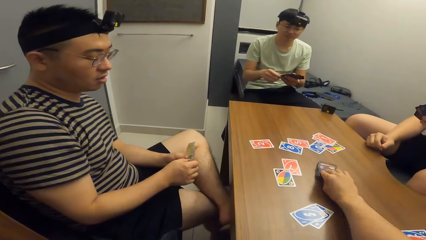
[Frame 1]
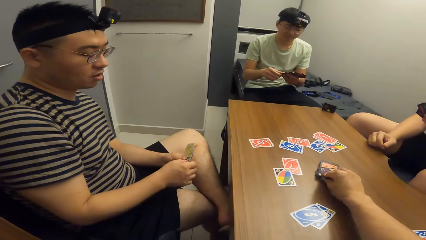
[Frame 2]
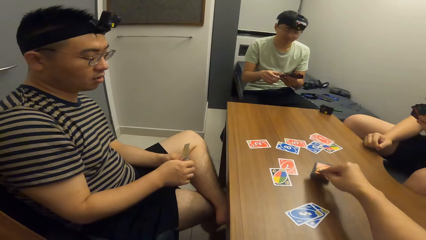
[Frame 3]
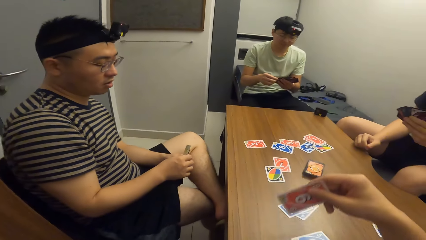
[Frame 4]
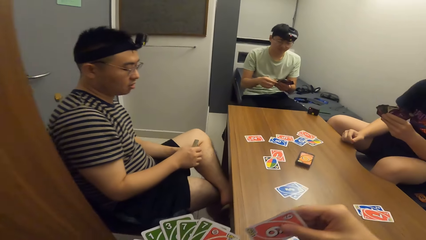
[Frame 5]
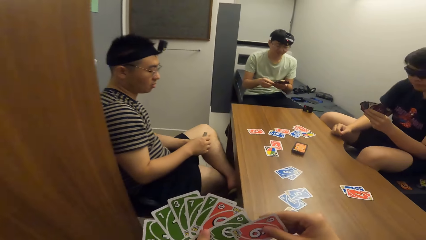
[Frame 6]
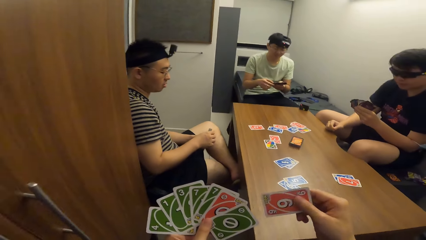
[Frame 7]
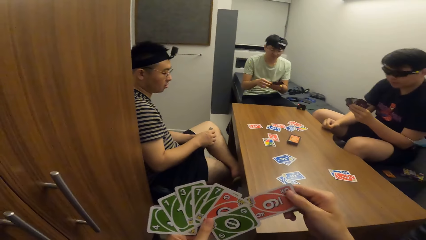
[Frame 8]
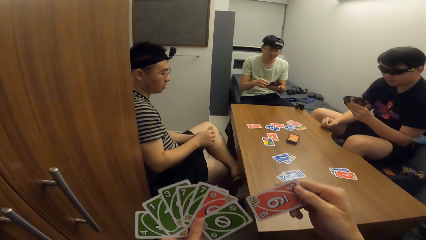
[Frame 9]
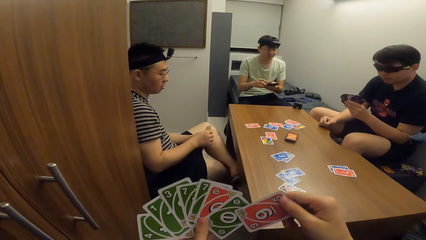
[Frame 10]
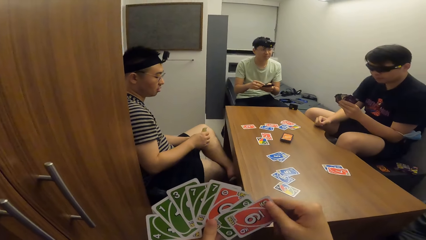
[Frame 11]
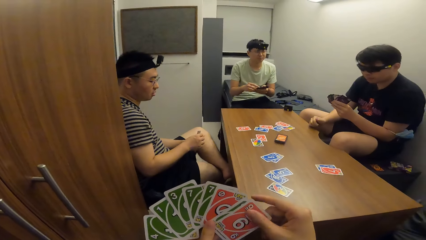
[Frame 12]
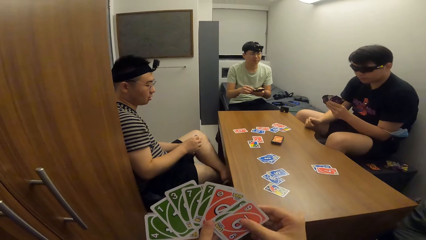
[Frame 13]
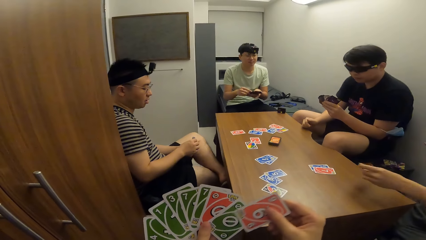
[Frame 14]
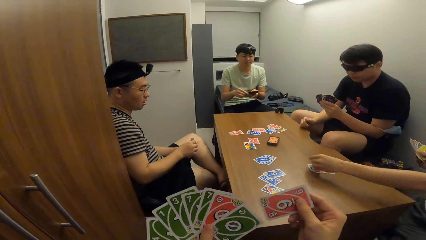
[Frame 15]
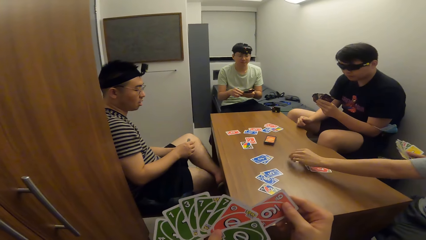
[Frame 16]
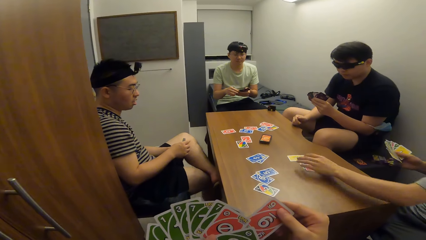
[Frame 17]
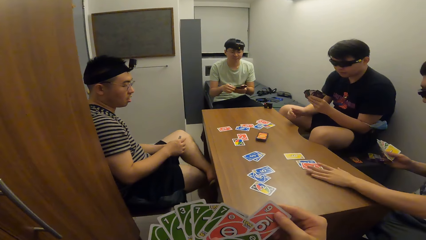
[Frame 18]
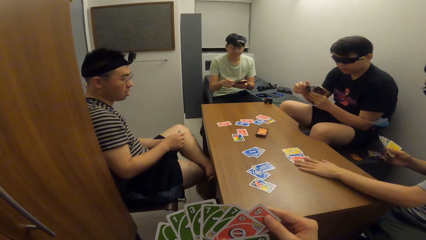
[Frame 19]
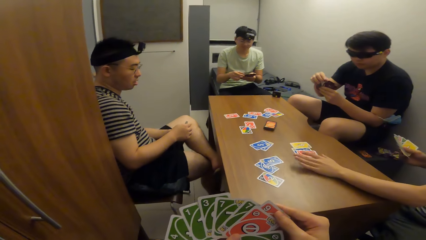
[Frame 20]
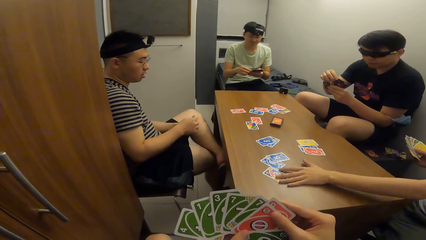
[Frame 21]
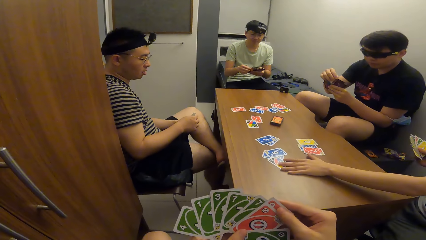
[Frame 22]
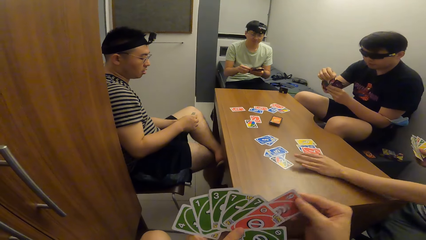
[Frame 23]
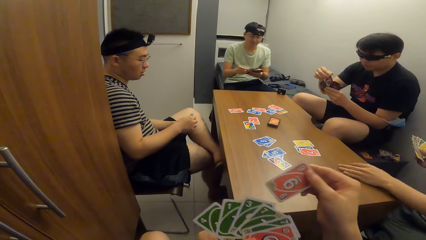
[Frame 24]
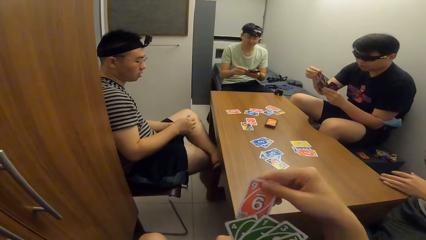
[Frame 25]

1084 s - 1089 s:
The camera wearer picks a card from the deck of cards on the table. A man plays a card on the table with his left hand and adjusts the cards on the table with his left hand.

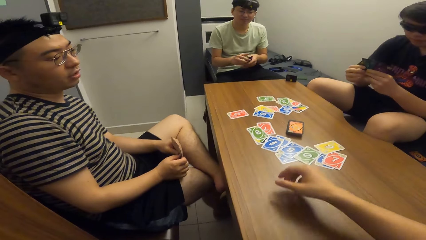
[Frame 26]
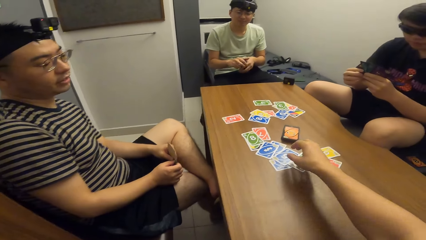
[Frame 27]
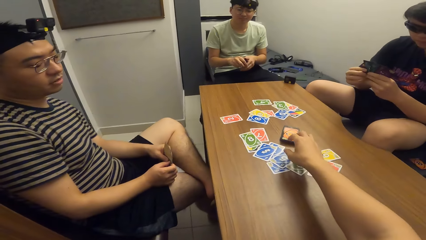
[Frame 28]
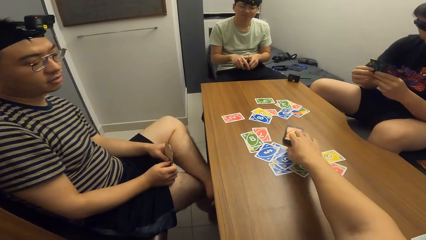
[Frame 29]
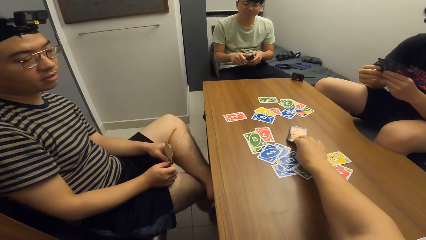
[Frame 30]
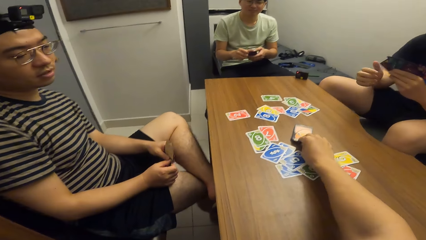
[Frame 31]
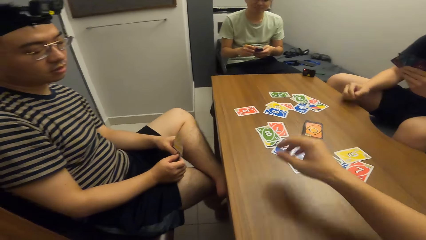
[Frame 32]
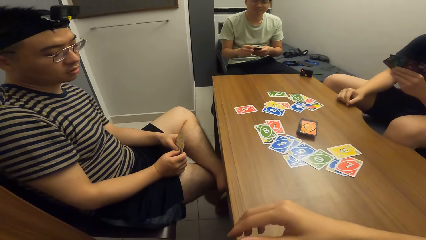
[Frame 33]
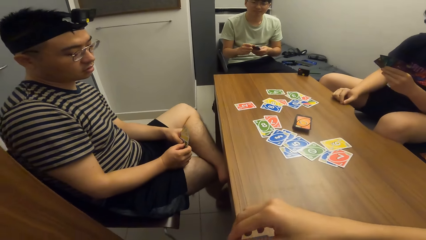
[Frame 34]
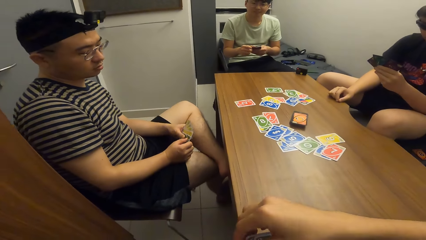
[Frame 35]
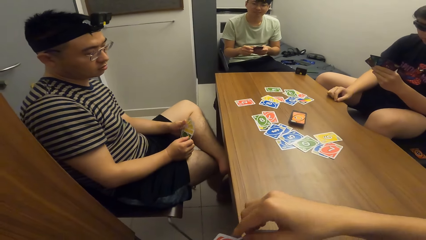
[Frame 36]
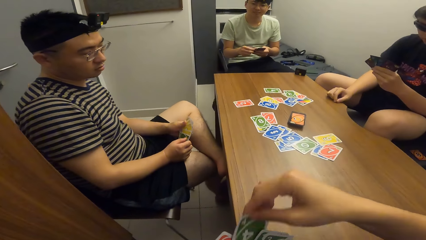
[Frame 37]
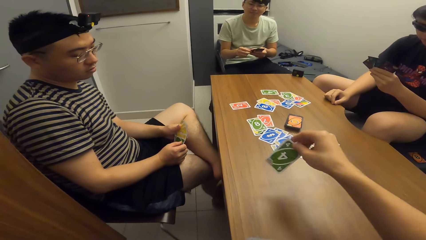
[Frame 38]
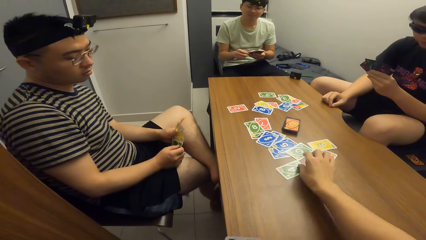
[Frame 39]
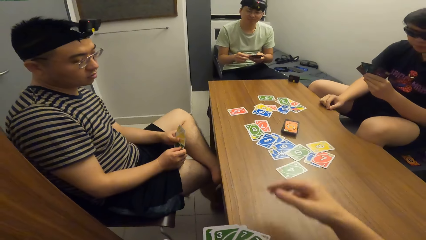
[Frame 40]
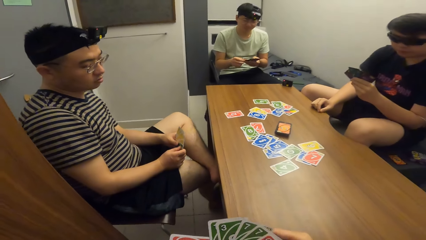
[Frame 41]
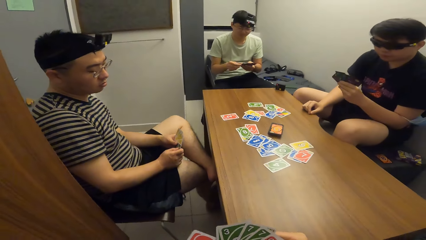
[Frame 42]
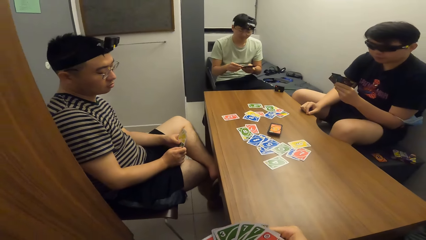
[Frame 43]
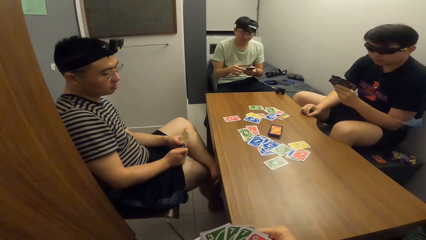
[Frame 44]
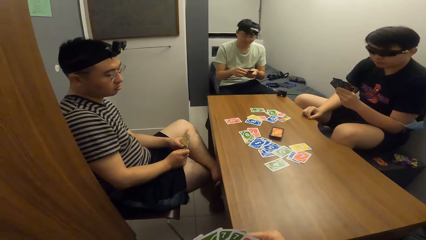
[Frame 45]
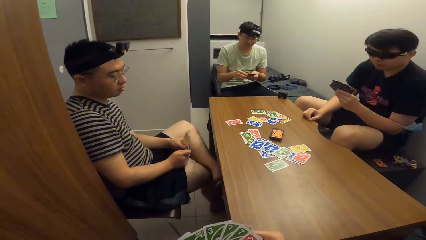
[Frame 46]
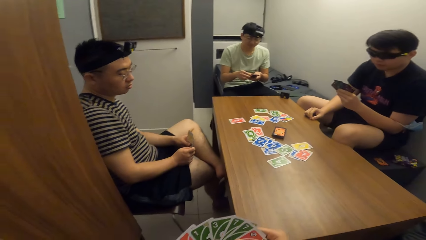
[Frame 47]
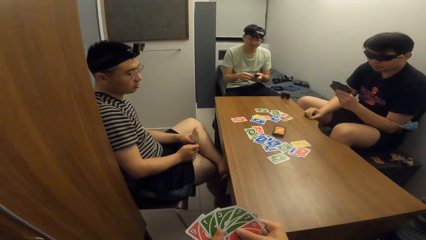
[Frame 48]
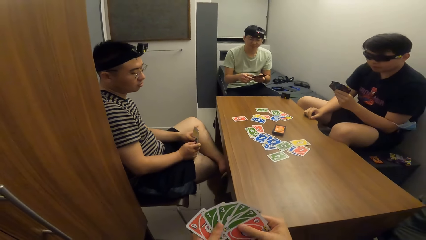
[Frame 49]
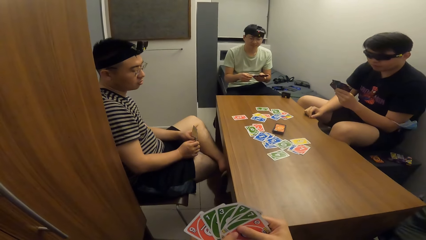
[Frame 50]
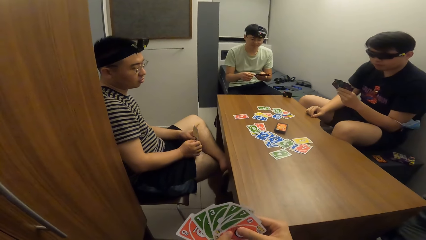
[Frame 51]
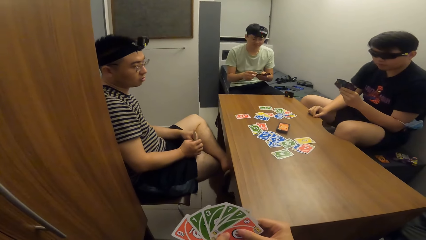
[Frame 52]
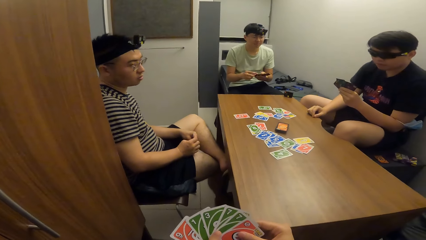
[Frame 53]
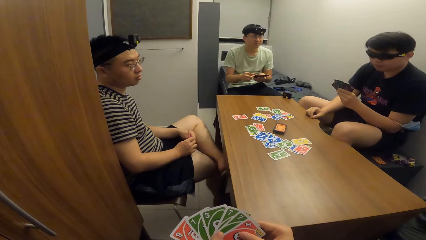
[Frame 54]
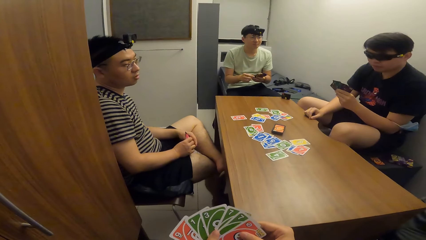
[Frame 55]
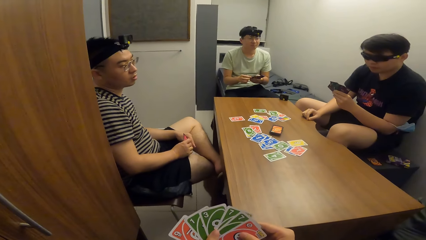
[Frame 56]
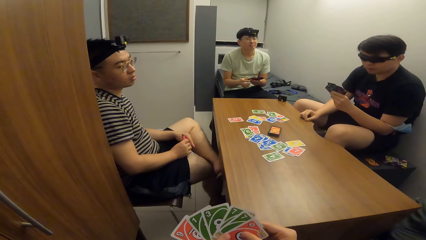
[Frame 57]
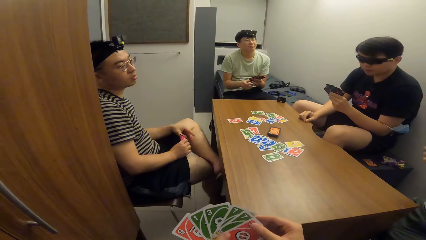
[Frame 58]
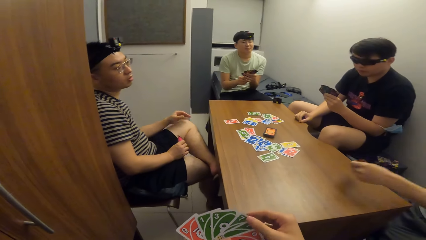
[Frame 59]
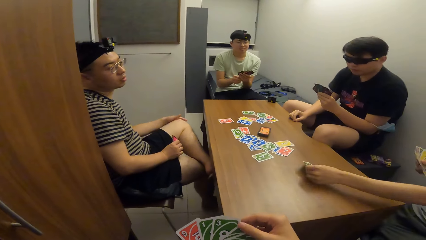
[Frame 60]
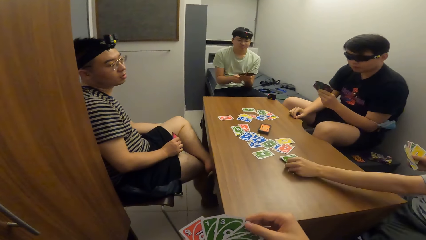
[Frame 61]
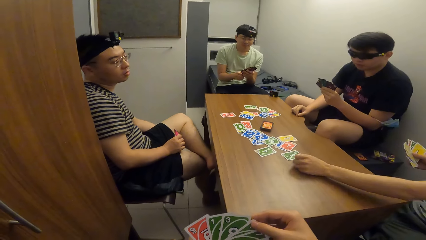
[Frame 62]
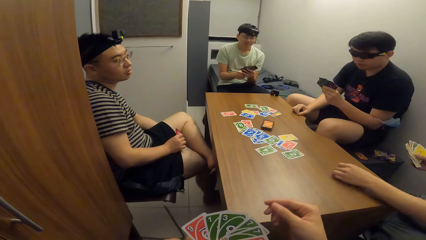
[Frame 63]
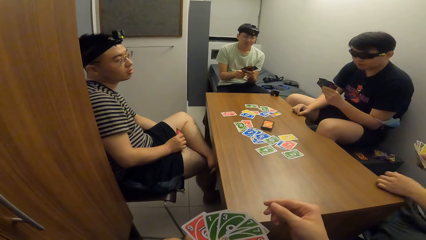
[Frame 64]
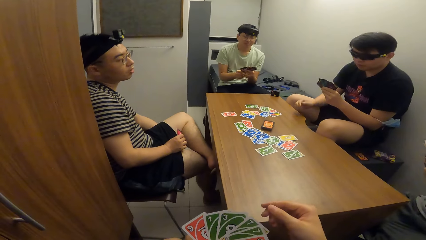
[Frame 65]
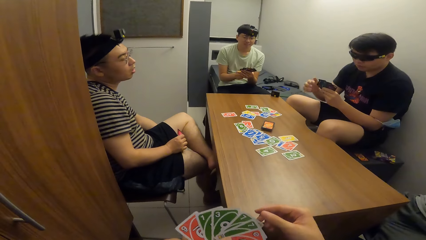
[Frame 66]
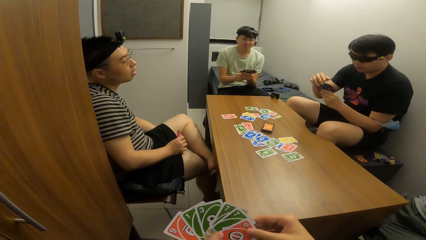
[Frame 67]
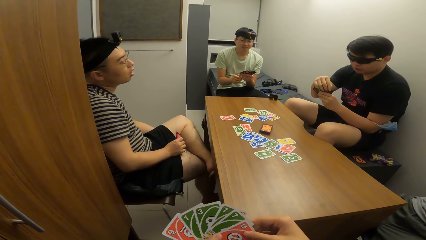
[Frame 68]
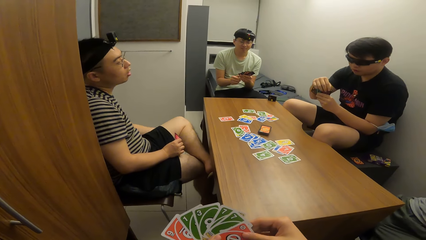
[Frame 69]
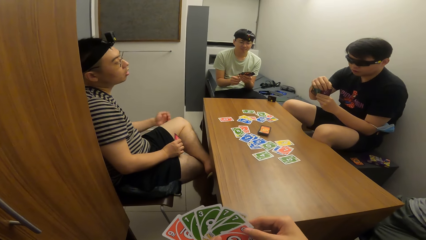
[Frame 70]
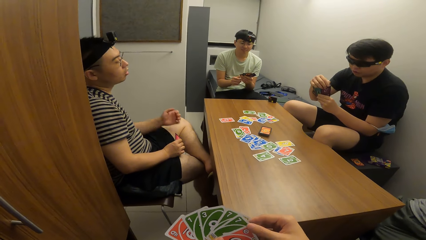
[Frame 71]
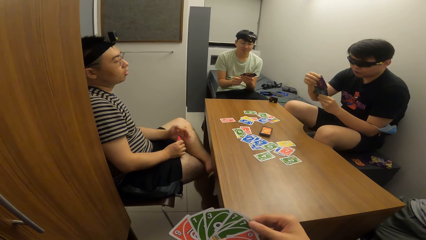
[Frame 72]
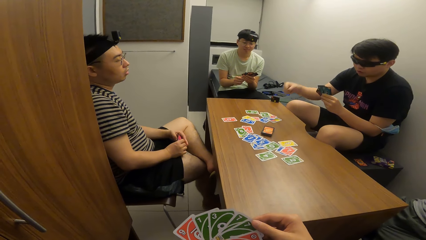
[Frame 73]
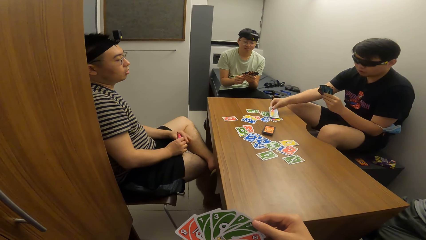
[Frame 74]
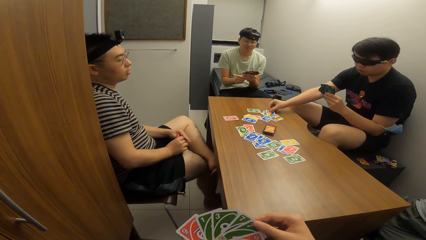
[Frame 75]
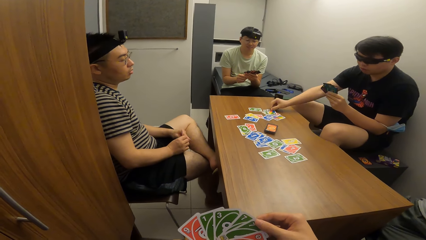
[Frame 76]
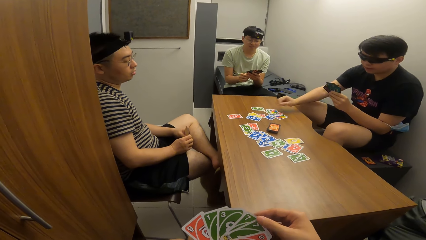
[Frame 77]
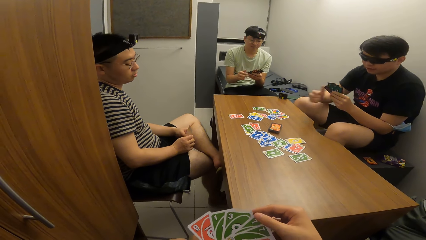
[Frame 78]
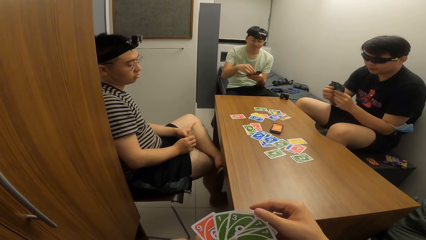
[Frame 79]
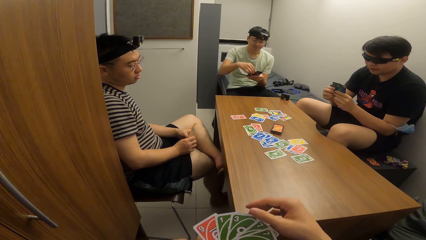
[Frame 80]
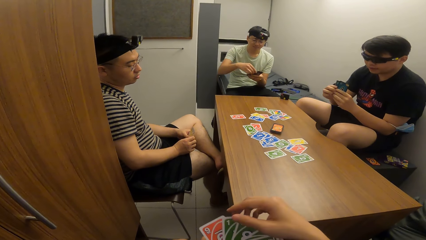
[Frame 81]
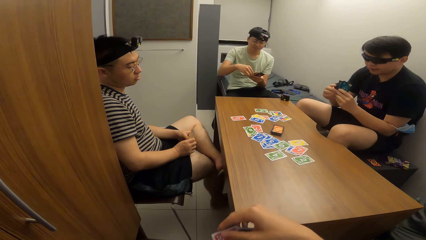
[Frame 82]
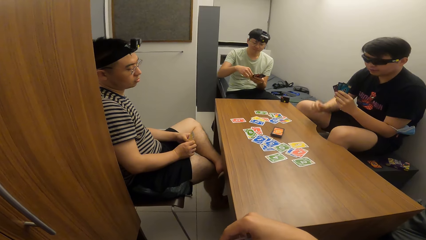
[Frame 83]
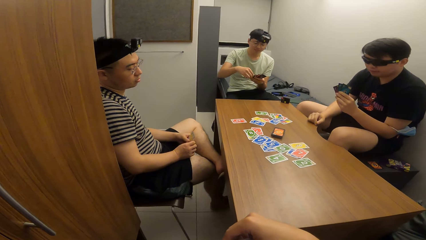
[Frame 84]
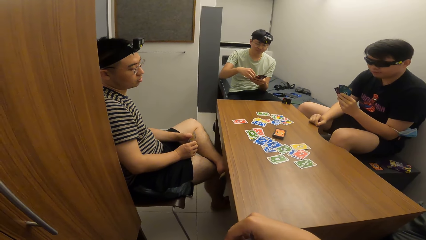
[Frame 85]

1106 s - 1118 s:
The camera wearer touches the cards on the table. He drops the playing card on the table with his right hand. A man drops the playing card on the table with his left hand. Another man drops the playing card on the table with his right hand.
